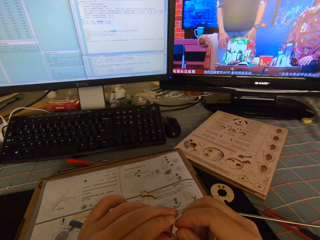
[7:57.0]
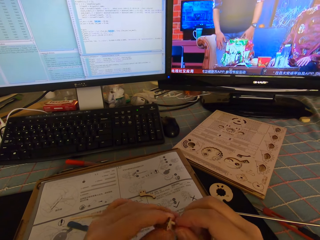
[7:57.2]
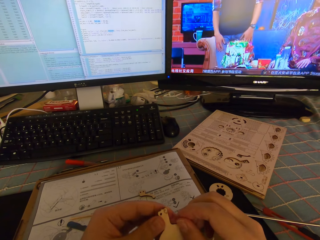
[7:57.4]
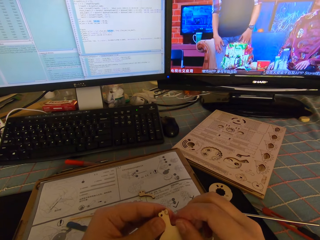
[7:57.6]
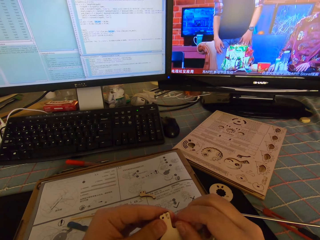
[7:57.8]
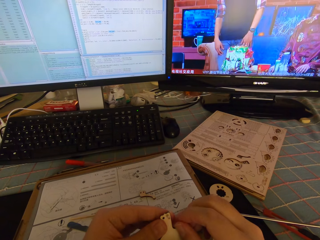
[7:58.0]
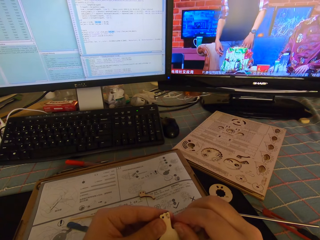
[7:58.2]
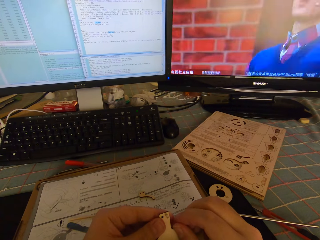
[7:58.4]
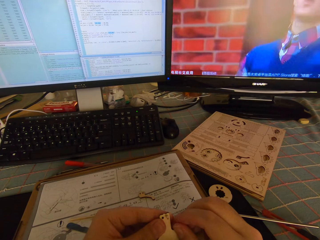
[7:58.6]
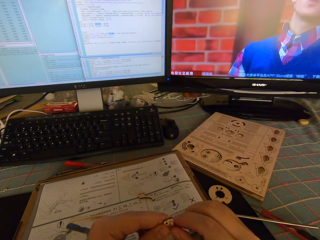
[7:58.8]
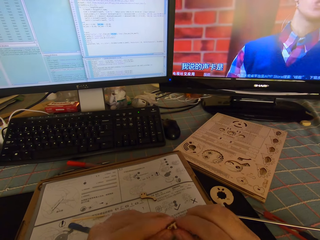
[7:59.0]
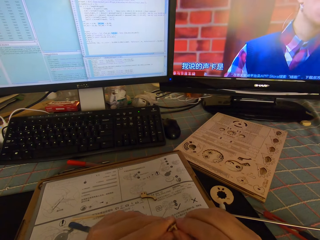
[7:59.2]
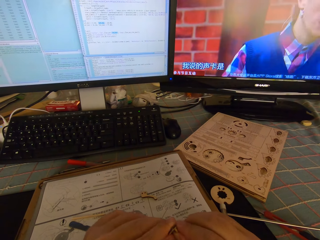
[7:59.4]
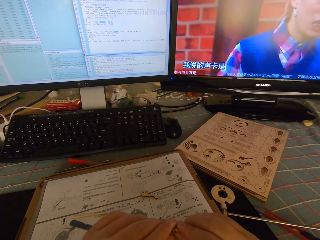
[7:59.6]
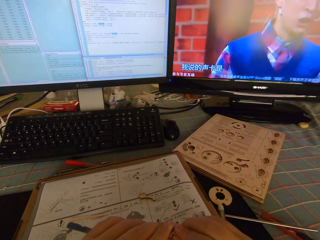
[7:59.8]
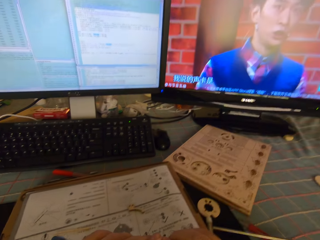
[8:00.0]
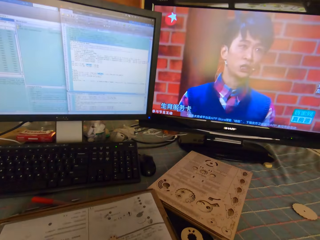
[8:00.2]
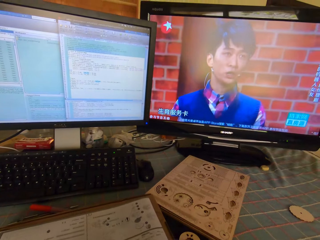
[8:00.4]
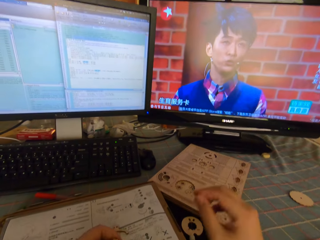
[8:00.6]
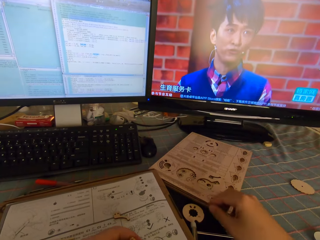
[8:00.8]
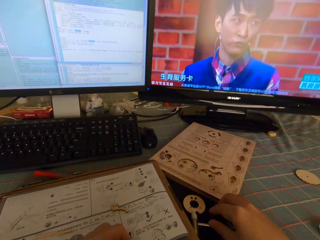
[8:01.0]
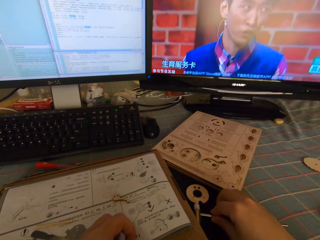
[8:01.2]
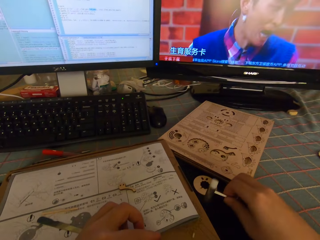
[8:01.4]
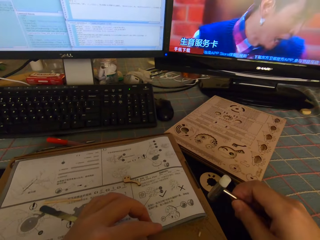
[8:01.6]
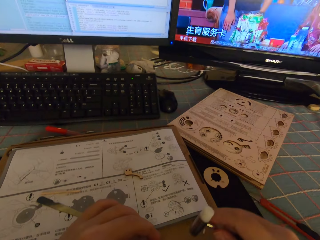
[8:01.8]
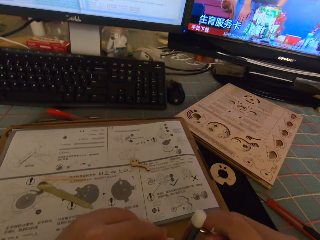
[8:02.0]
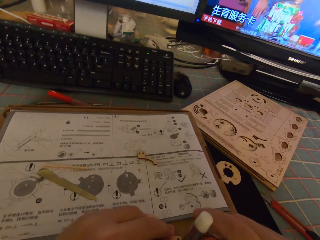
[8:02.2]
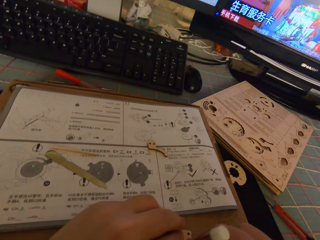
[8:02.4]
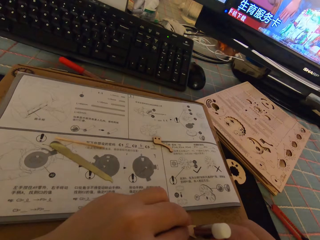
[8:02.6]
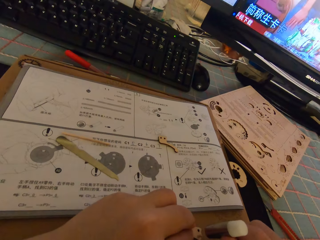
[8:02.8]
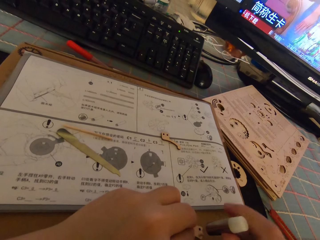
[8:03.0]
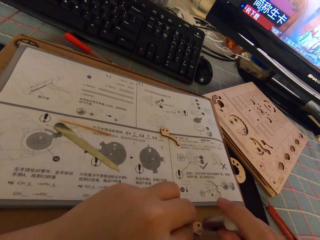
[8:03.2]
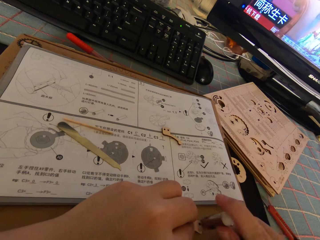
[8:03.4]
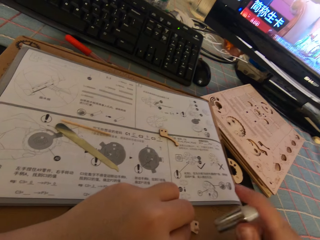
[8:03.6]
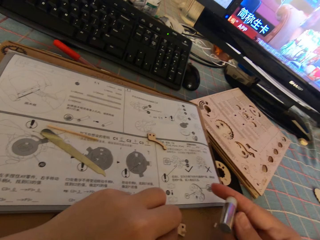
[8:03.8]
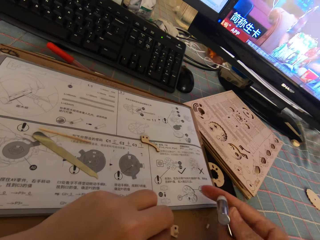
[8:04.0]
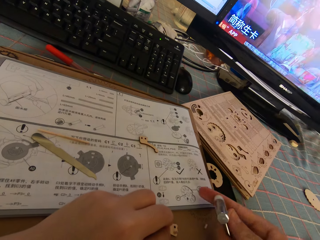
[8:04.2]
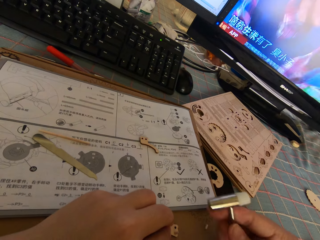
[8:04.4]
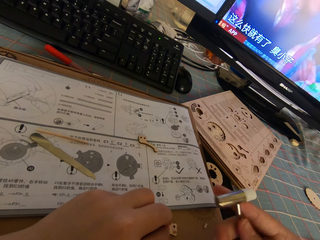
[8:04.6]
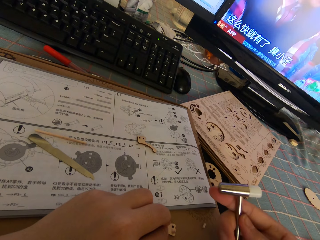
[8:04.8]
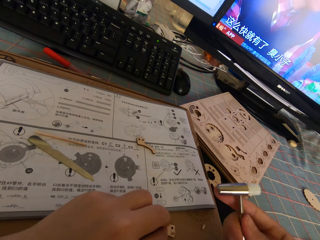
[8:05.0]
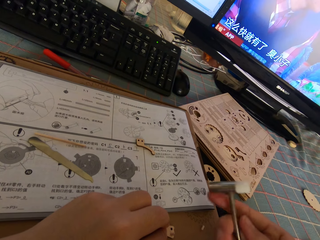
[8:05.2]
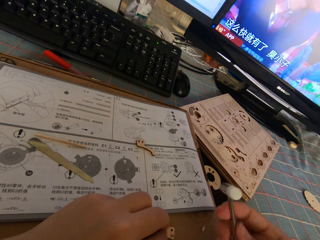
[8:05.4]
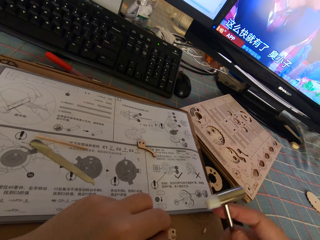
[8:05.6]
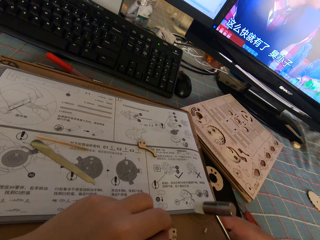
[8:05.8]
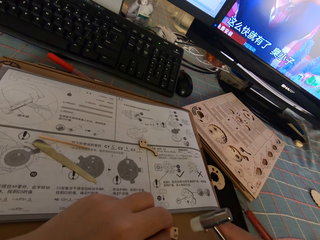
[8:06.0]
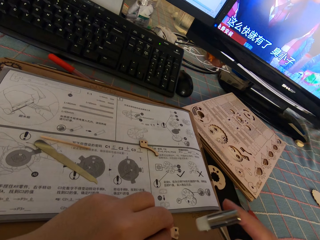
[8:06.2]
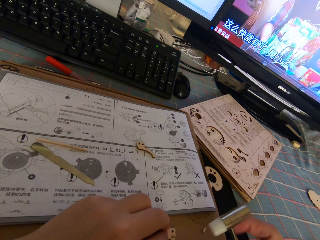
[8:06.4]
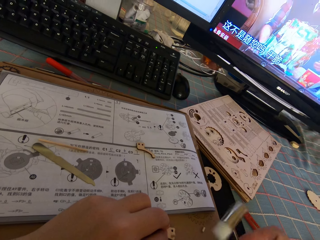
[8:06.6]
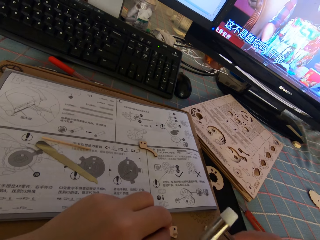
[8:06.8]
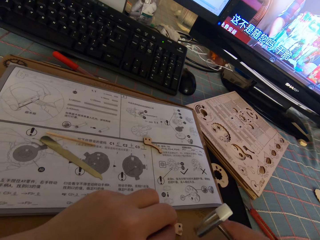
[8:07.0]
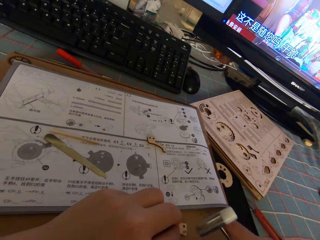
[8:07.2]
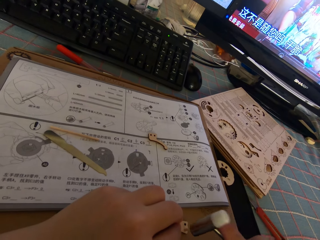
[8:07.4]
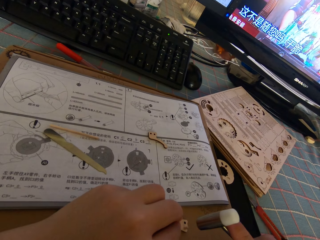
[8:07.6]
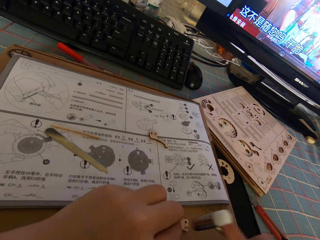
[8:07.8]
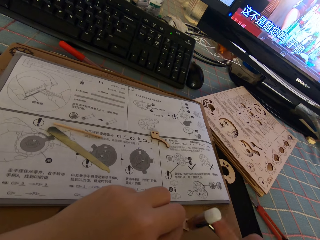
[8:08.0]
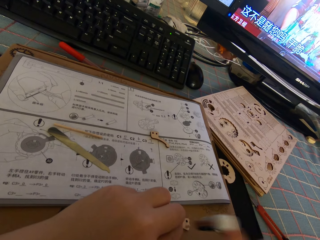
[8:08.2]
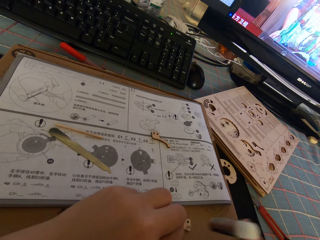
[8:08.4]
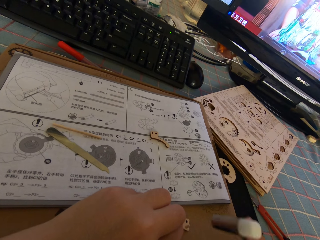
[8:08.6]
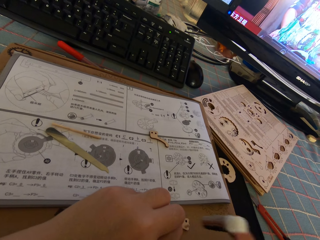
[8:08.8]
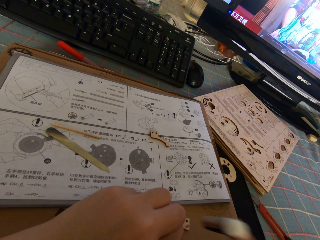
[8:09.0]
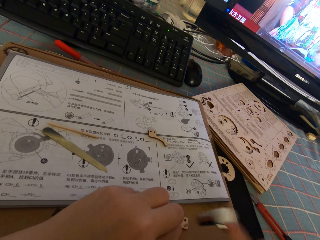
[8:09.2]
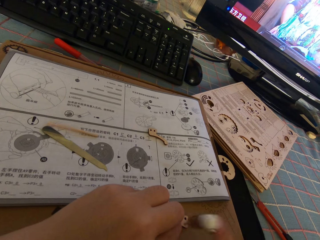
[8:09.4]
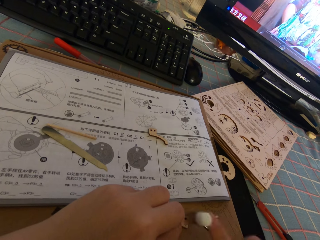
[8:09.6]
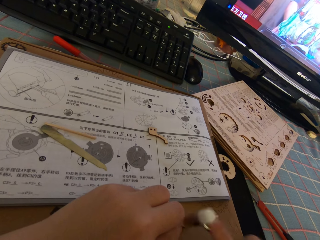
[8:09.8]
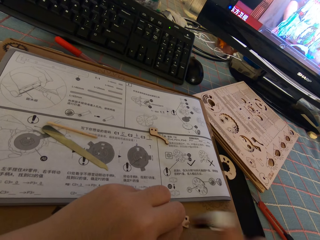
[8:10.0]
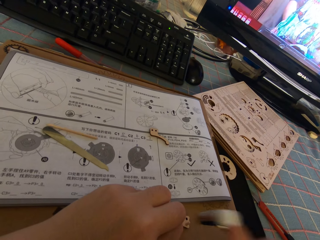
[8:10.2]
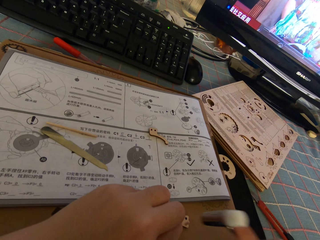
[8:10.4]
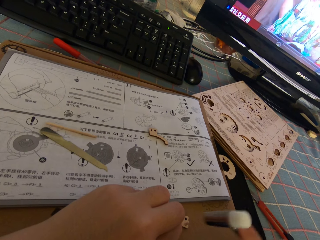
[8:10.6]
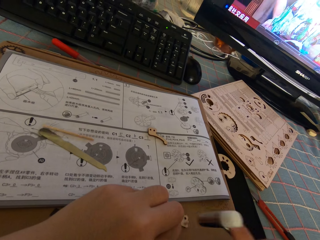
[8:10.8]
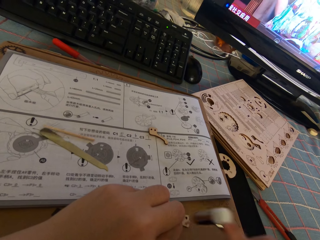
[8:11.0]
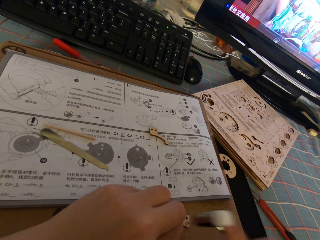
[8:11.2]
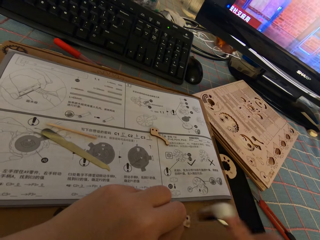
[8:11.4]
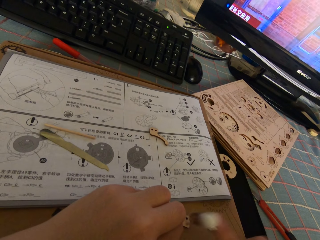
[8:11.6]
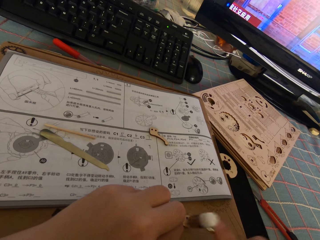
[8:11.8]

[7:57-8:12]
The camera wearer fixes the gear part. They pick up the watch hammer or small hammer from the table. They drop the gear part. They touch the screw on the piece of wood with the watch hammer. They put a finger on the small hammer. They turn the small hammer. They turn the hammer repeatedly. They hit the screw on the piece of wood with the watch hammer.

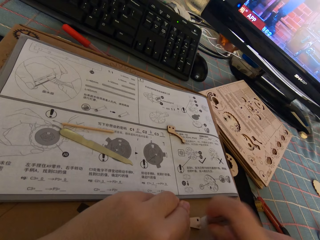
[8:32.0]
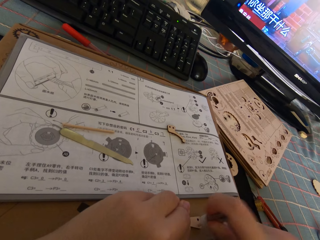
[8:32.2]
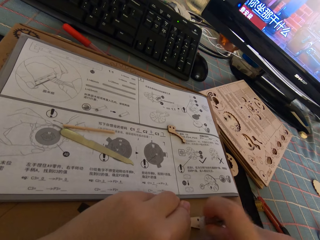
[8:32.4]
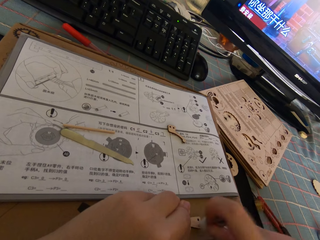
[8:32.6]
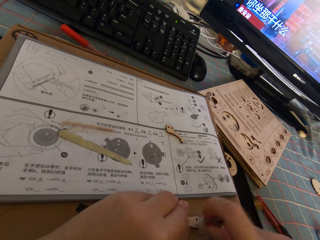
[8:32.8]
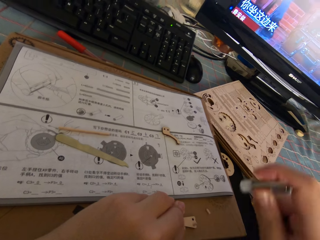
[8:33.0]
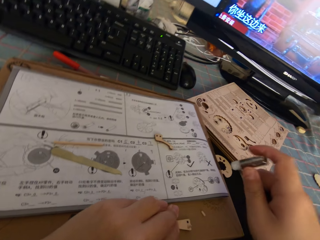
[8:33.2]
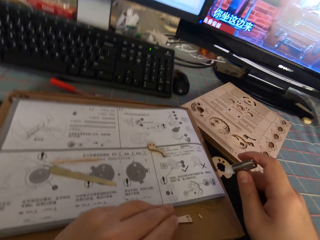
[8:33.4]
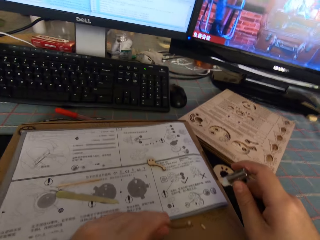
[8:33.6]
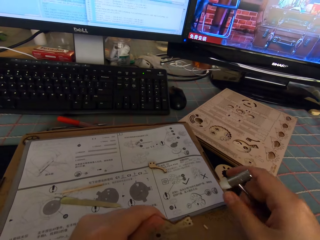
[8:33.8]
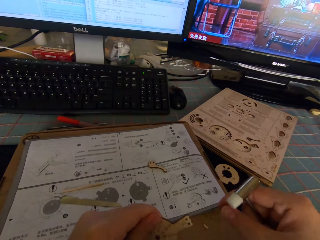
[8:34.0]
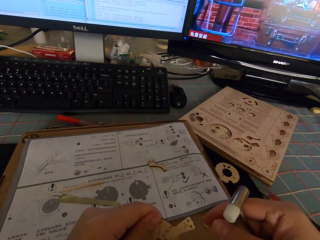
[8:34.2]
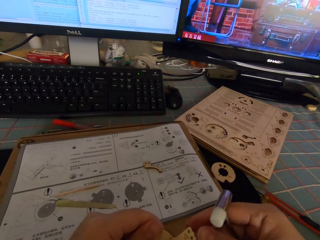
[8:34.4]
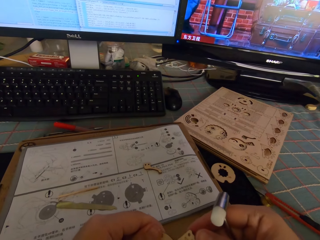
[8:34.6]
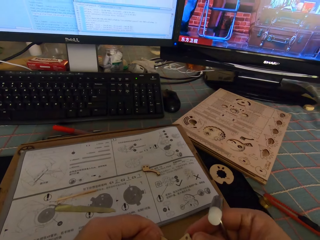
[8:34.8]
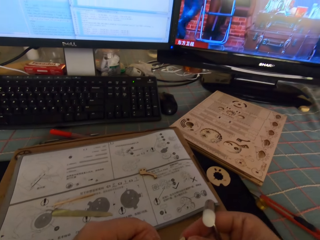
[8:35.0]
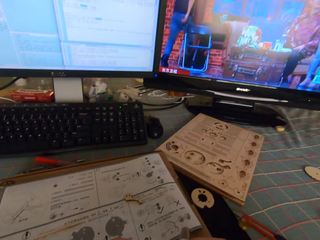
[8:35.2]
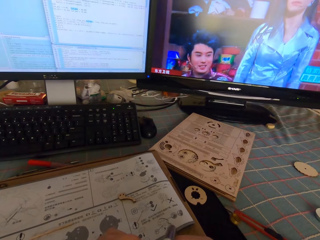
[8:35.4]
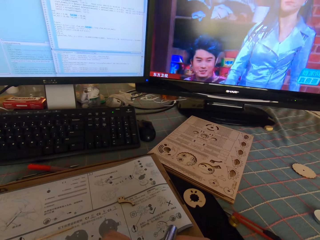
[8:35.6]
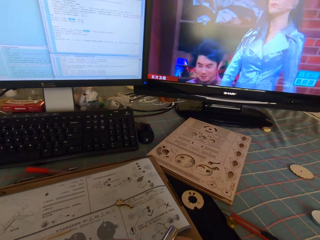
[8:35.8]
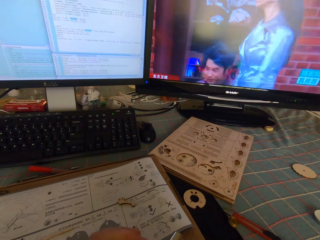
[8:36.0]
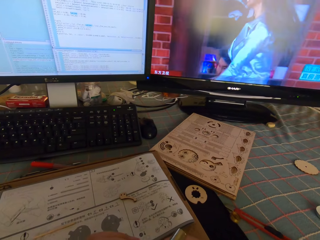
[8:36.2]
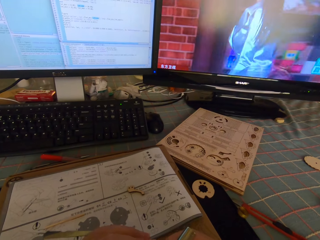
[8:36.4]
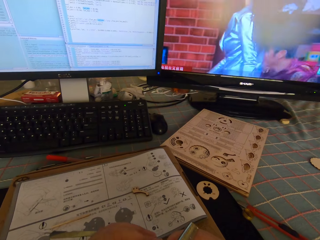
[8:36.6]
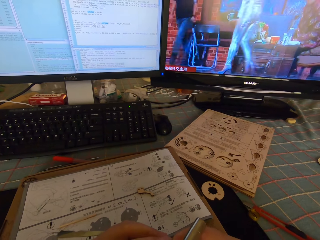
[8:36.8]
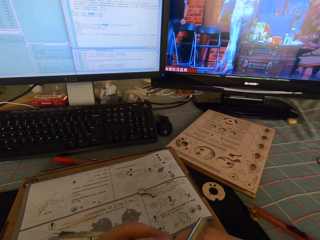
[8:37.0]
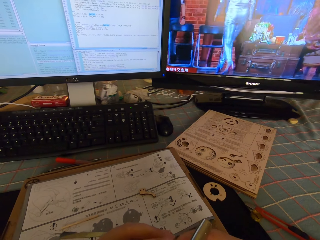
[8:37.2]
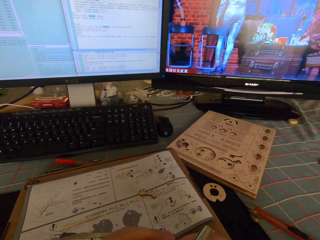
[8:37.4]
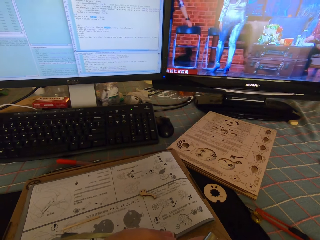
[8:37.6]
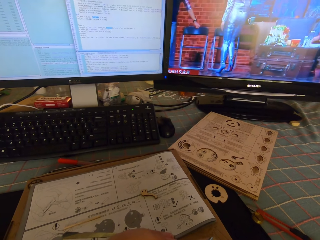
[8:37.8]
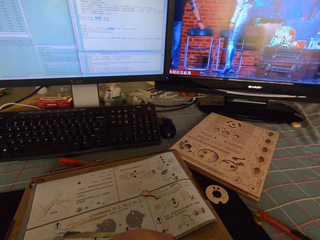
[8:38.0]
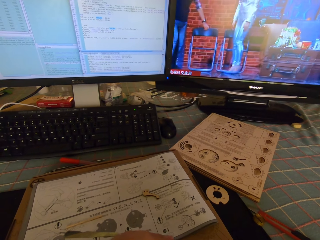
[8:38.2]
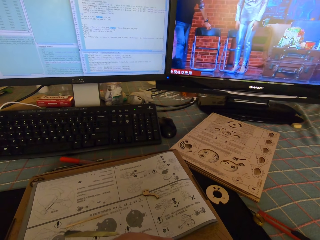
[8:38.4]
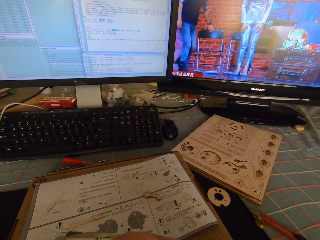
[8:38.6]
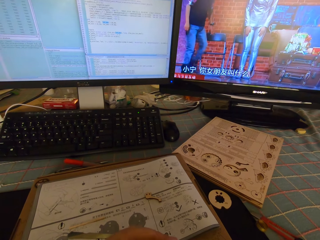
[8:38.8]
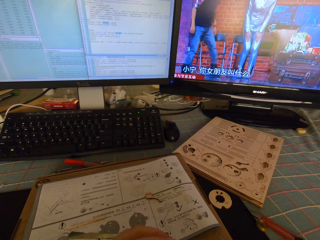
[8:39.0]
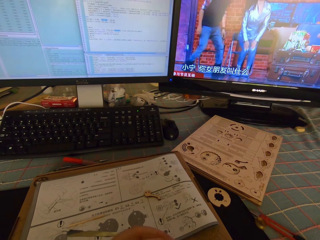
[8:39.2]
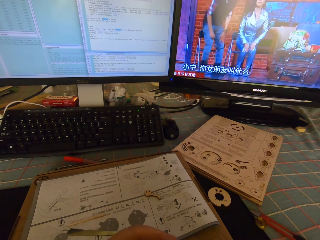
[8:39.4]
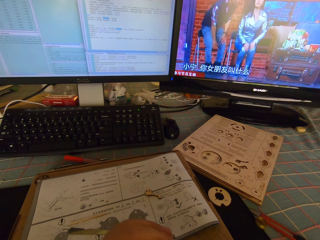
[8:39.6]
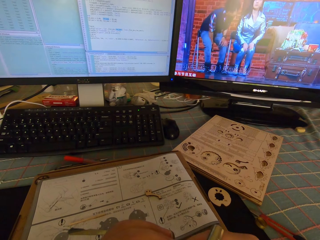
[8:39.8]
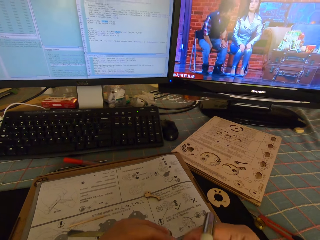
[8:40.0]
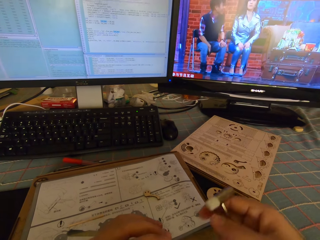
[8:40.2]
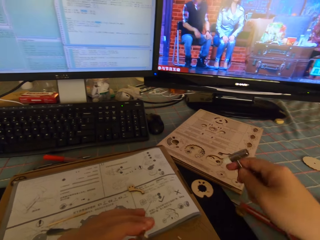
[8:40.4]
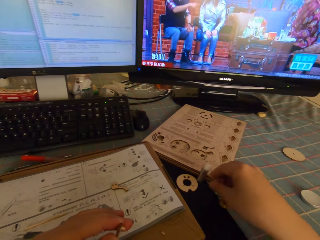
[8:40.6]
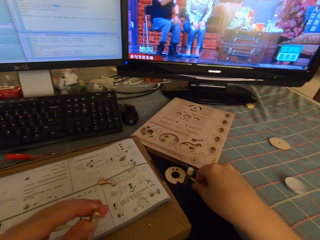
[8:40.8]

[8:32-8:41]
The camera wearer picks up the piece of wood from the table. They hold the gear part with the other hand. They move the hammer away.
